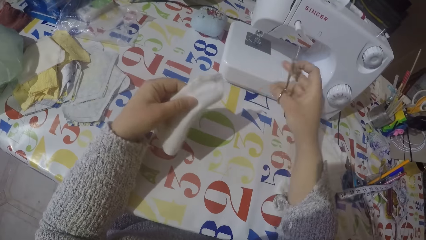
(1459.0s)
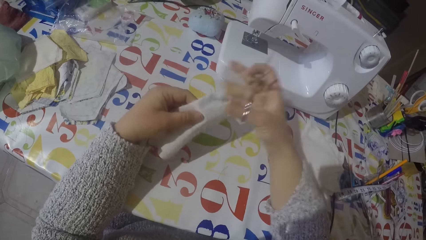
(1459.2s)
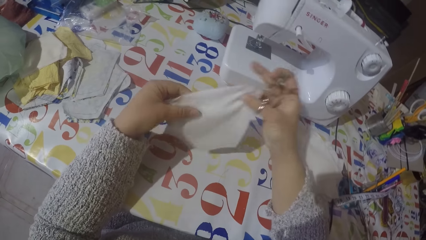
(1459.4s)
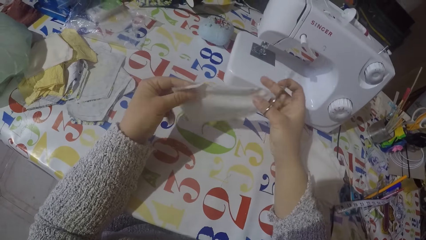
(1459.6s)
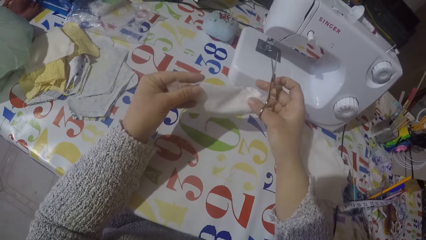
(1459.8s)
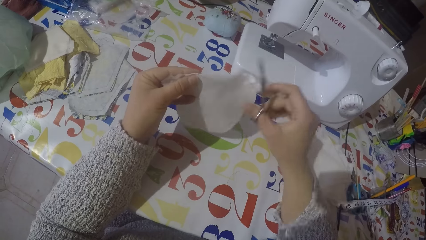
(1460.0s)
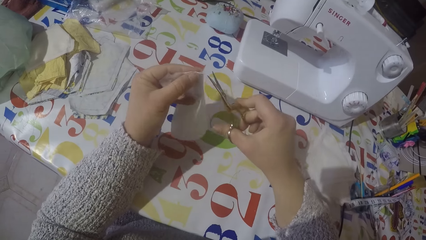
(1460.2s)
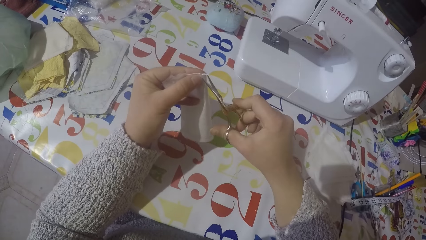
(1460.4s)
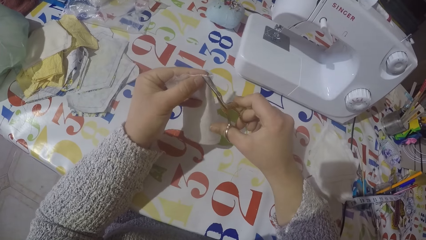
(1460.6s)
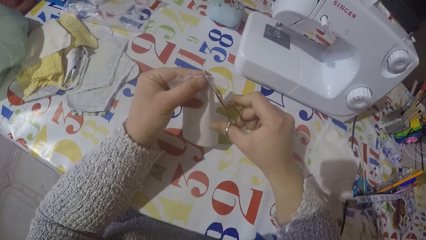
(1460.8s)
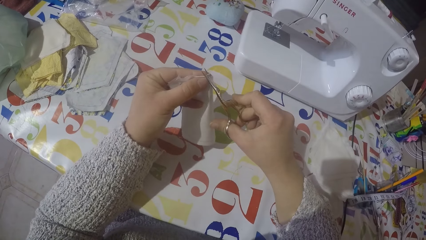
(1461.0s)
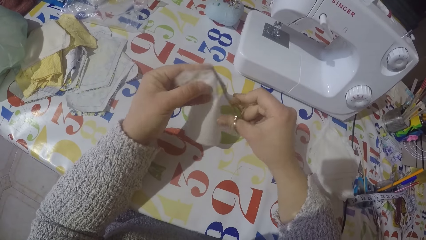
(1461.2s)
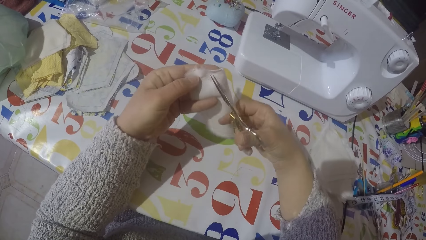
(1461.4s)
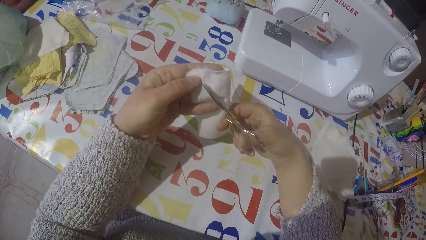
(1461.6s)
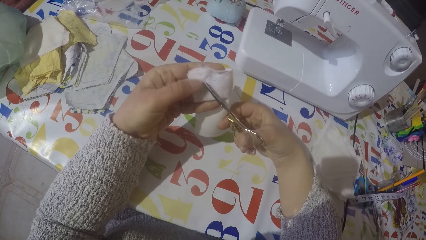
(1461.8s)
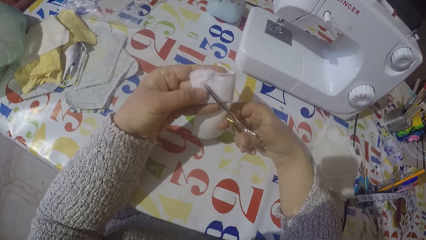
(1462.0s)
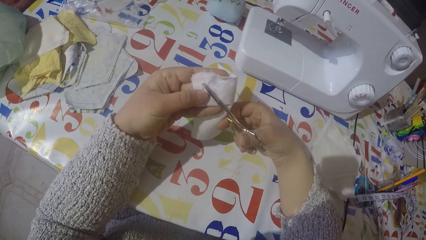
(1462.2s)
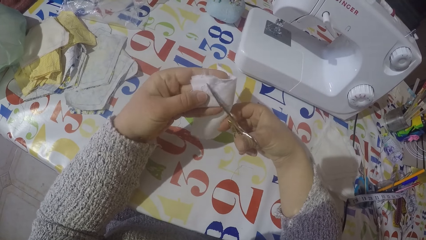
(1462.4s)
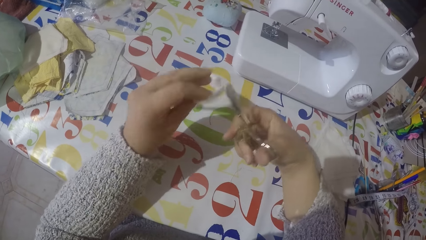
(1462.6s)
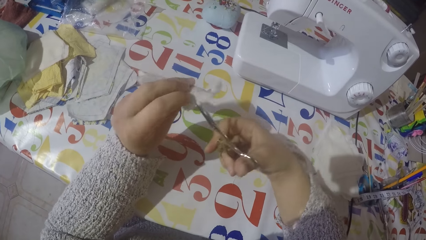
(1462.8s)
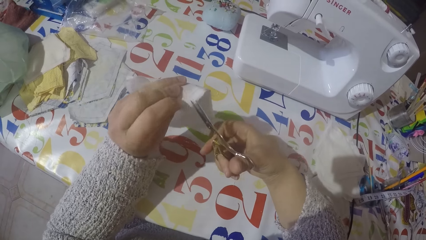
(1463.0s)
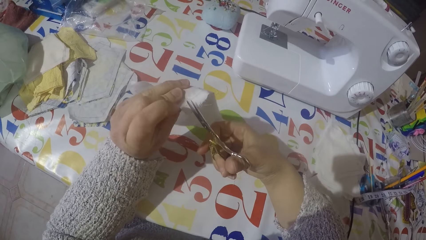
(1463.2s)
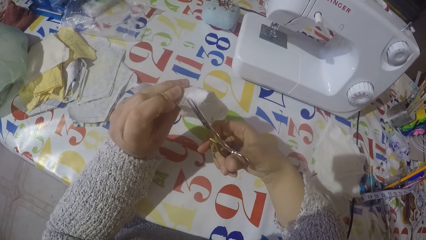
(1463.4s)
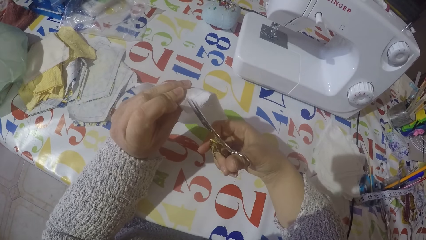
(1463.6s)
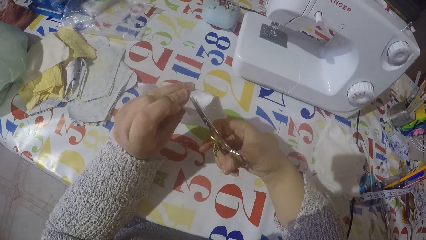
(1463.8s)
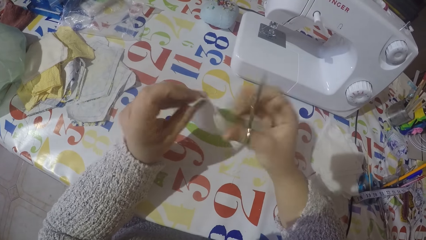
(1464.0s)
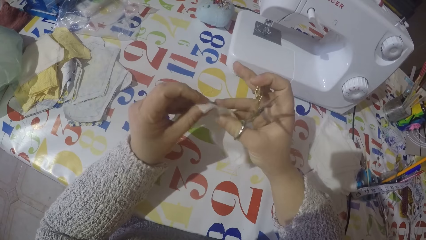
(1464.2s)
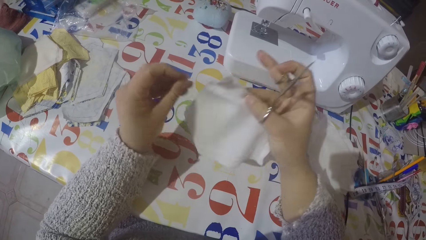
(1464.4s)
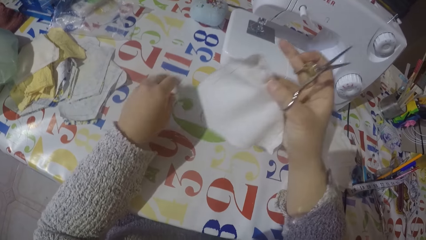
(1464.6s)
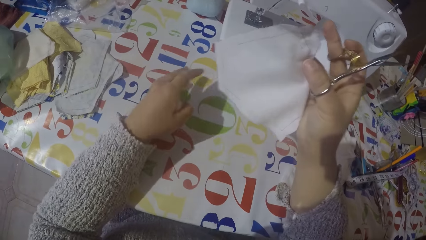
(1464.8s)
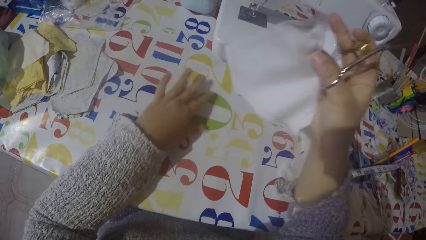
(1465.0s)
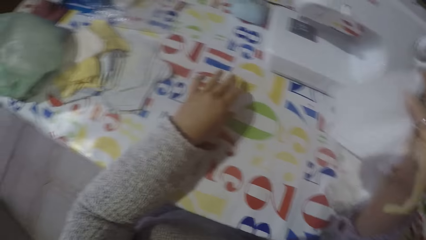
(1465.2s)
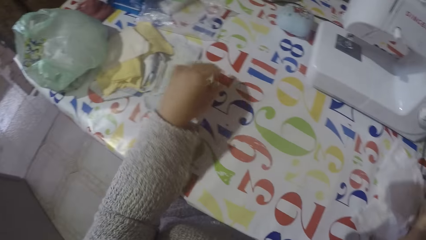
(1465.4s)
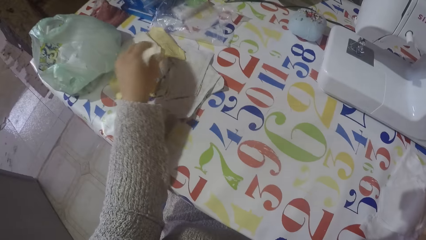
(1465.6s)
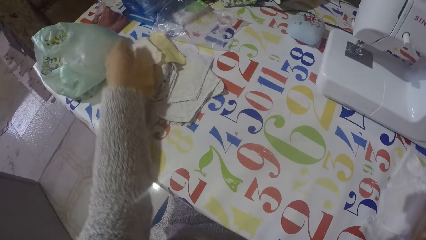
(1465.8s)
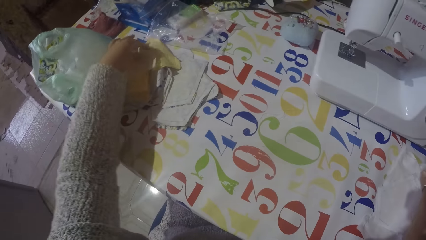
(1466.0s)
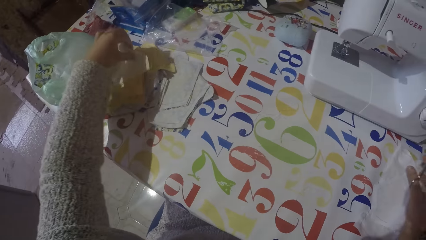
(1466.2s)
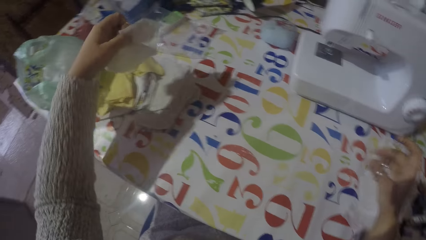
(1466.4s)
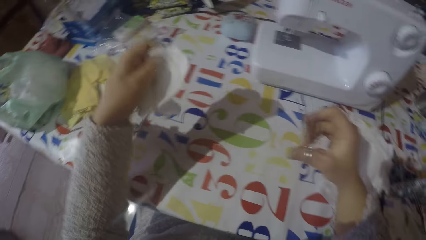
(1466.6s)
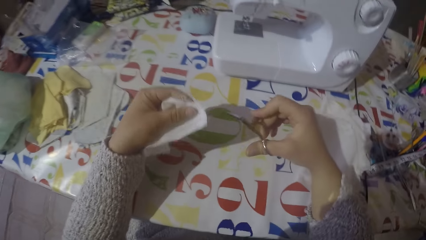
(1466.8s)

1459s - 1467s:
The camera wearer moves the thread on the table with his left hand. He drops the piece of cloth with the rest. He picks up another piece of the cloth with his left hand.

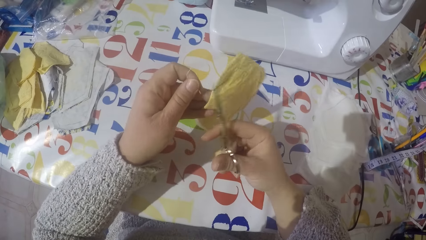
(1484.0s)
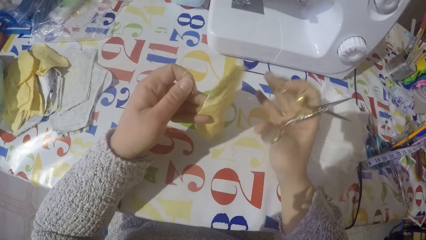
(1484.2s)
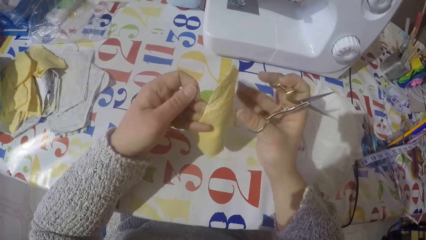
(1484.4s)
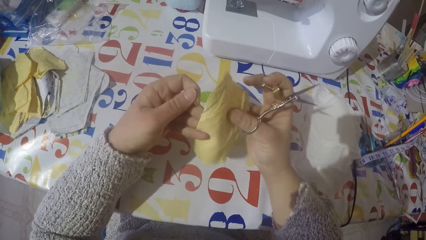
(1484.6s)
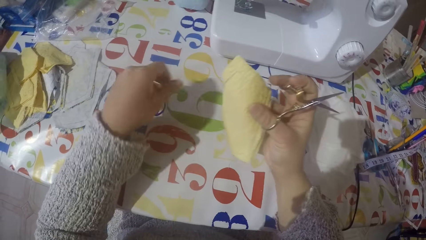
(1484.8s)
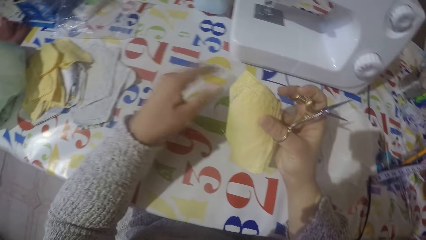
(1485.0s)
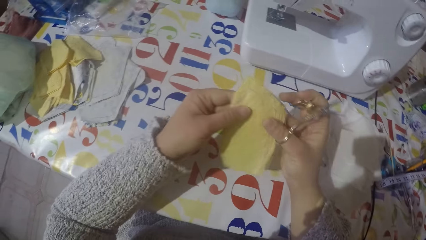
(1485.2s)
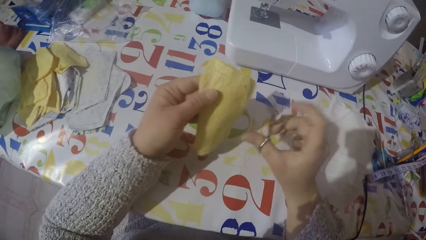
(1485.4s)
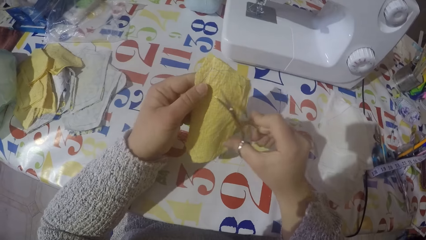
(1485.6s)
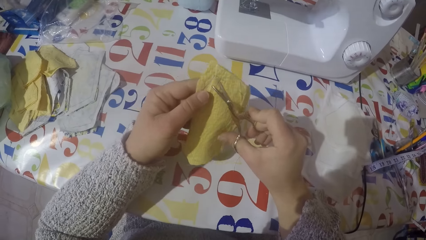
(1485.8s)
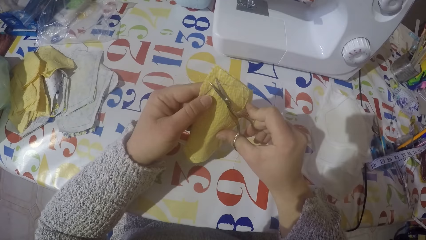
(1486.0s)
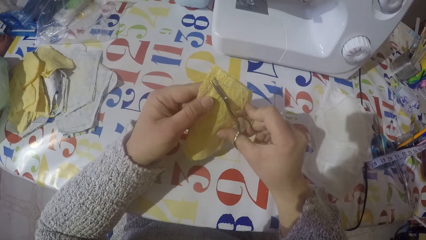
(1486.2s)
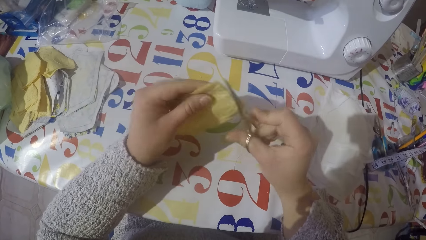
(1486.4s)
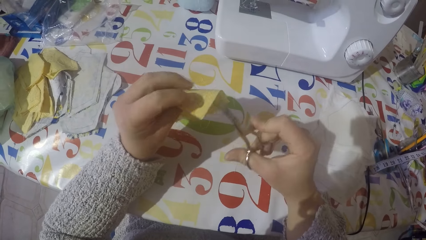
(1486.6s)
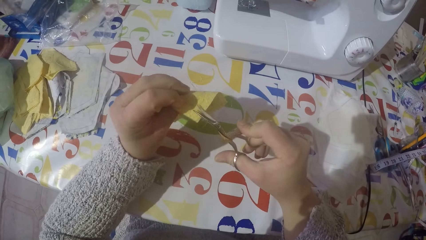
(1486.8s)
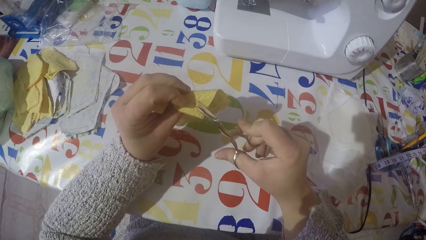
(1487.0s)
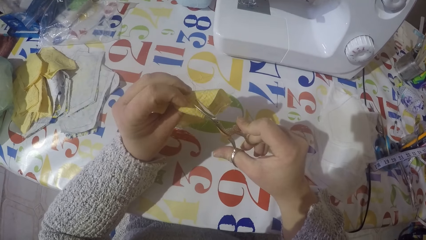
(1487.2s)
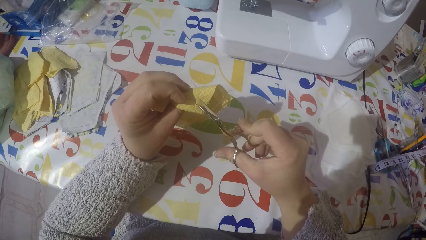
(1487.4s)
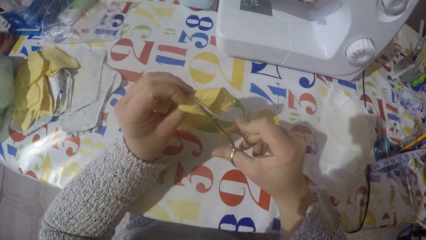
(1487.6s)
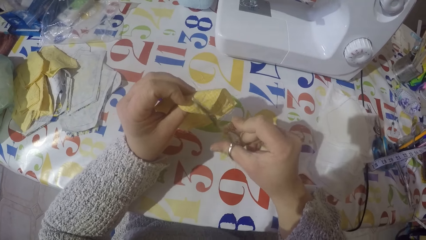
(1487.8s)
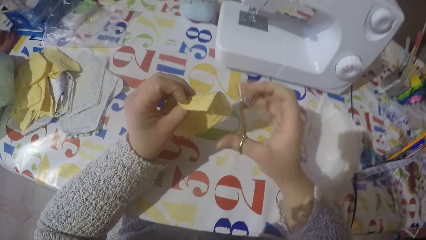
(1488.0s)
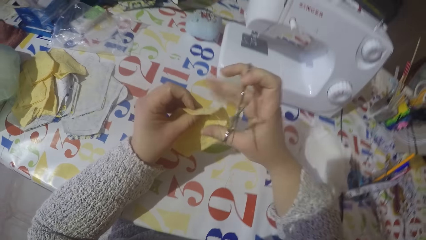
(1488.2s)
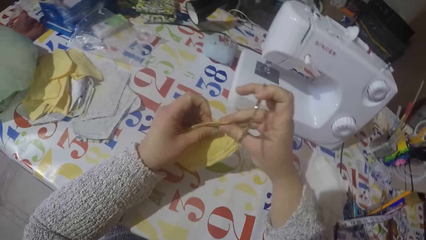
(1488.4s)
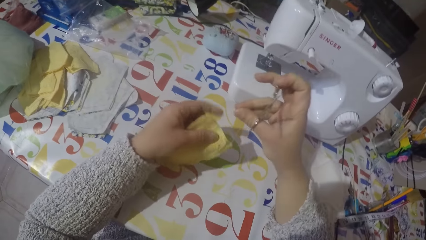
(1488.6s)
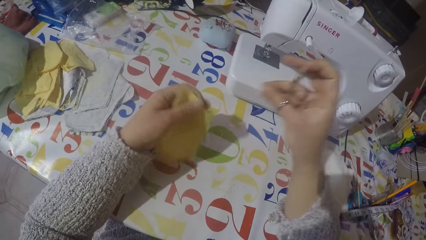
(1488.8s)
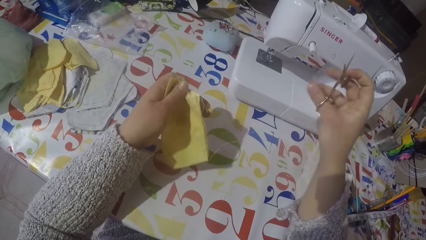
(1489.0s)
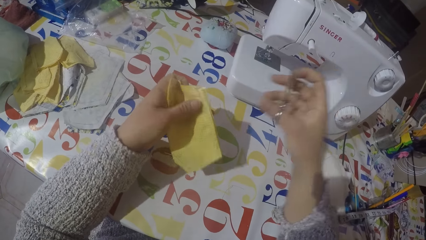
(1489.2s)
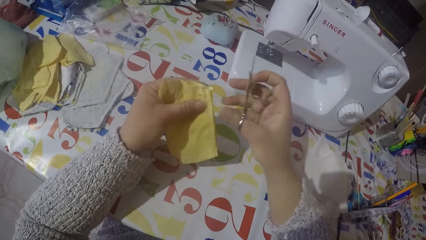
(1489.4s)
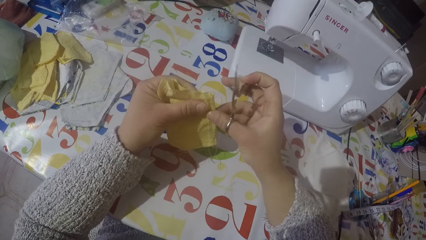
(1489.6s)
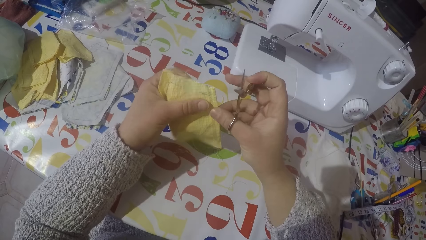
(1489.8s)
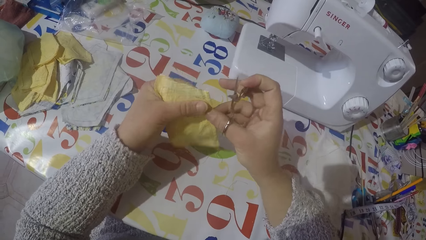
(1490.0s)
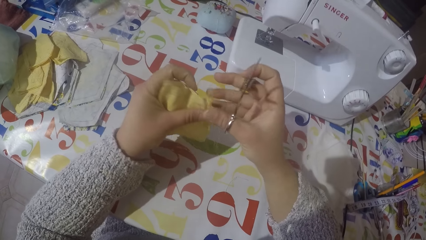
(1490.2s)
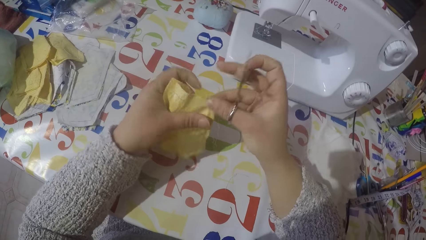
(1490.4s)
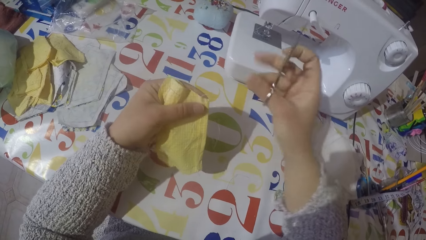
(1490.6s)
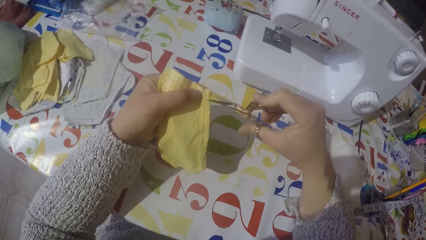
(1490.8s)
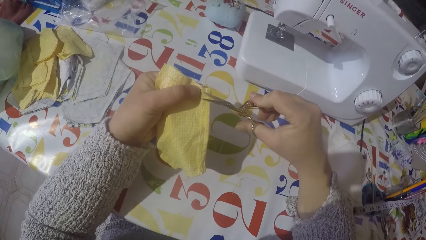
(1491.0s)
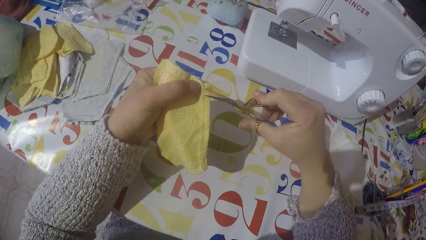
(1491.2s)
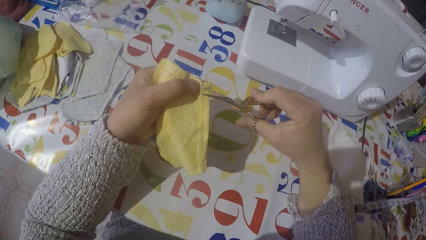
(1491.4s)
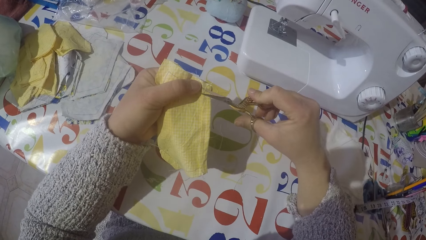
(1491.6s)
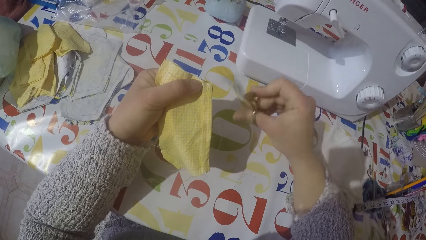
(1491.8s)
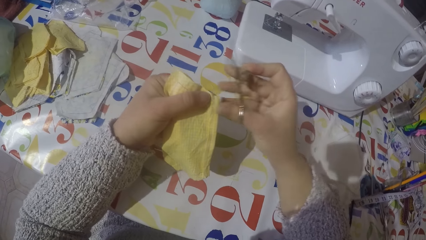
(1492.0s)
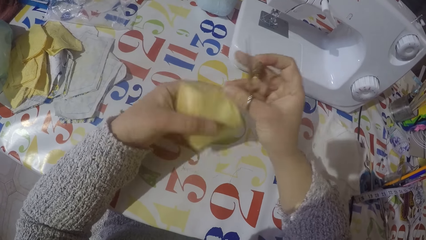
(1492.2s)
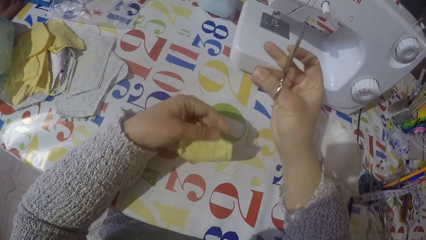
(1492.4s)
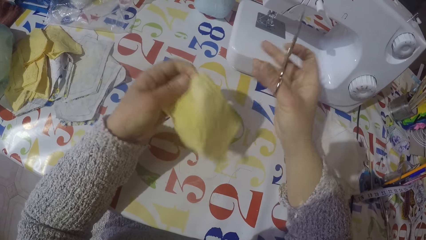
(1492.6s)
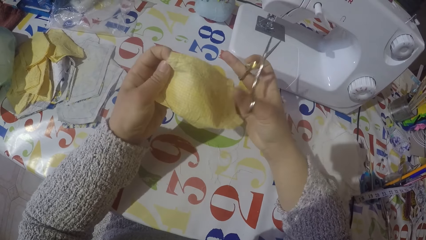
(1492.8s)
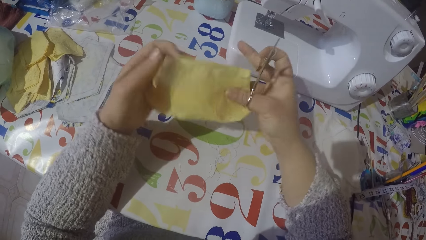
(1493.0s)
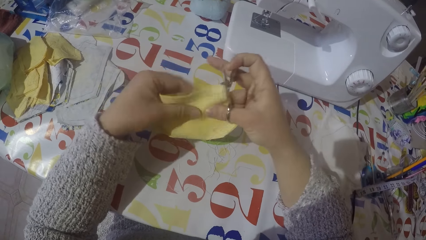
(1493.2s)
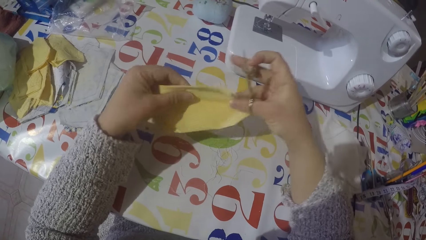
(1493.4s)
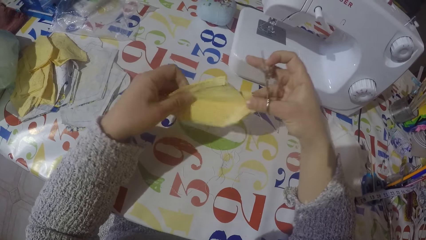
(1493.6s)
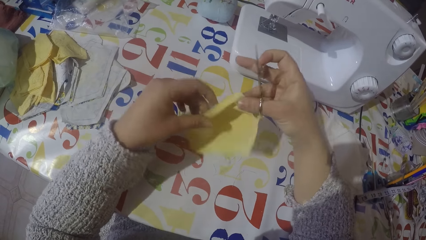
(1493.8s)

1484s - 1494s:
The camera wearer puts the thread on the table with his left hand. He cuts the thread on a piece of cloth using a scissor. He pulls the sewing threads. He cuts the sewing threads.
